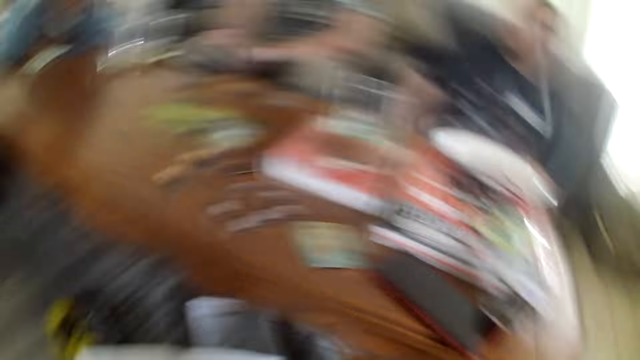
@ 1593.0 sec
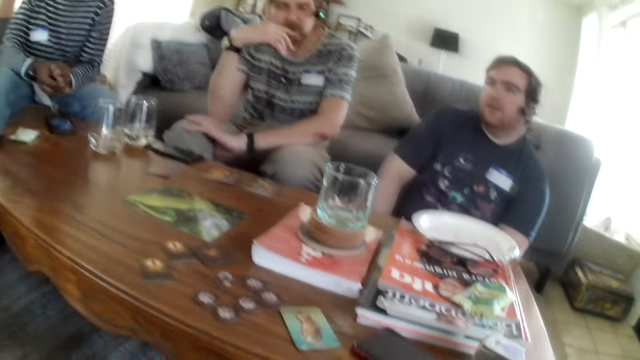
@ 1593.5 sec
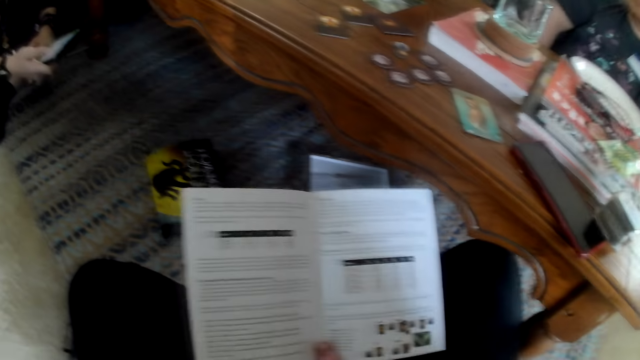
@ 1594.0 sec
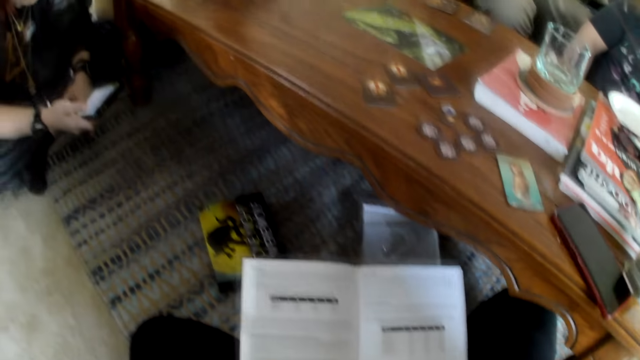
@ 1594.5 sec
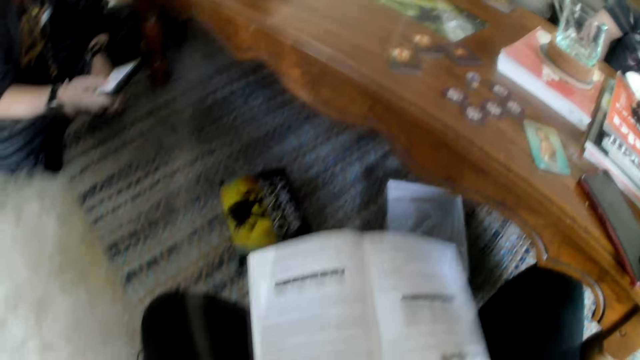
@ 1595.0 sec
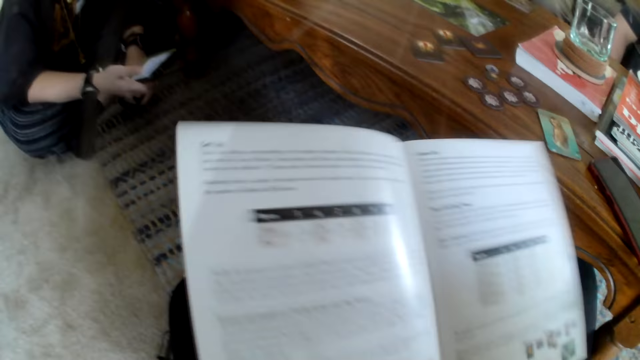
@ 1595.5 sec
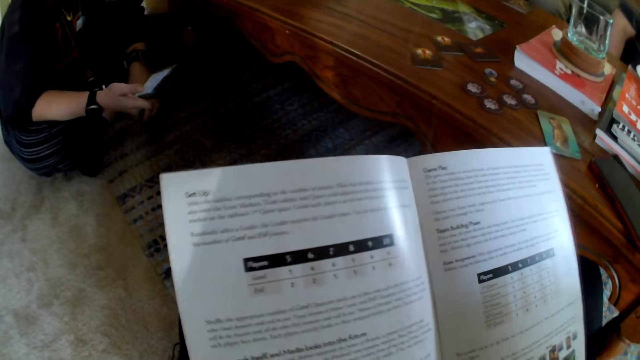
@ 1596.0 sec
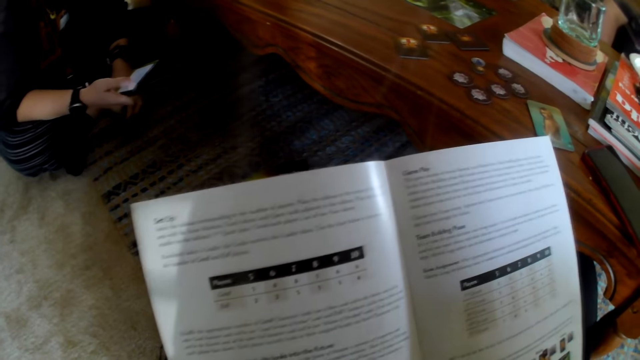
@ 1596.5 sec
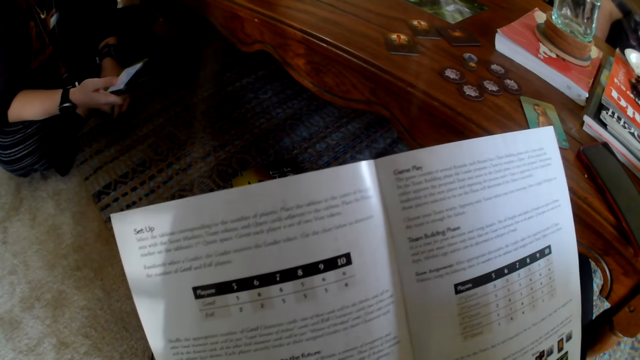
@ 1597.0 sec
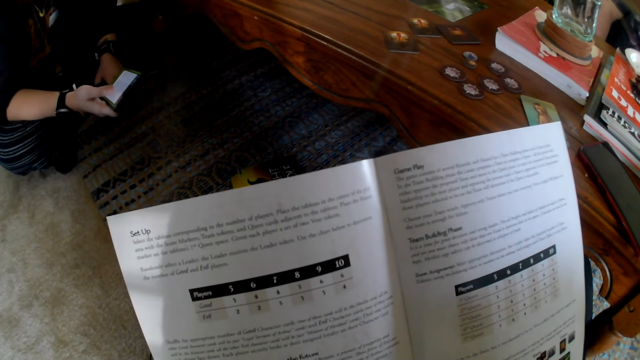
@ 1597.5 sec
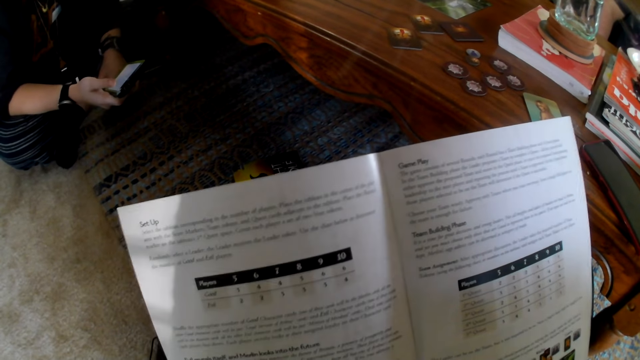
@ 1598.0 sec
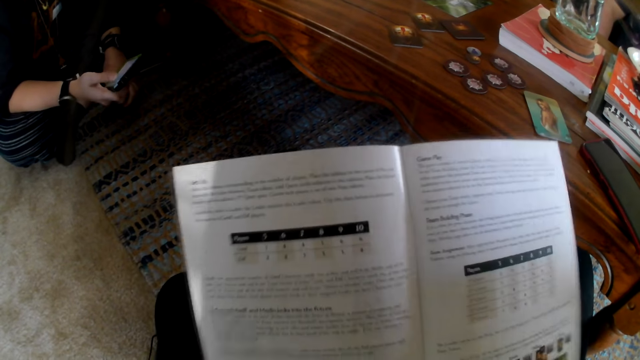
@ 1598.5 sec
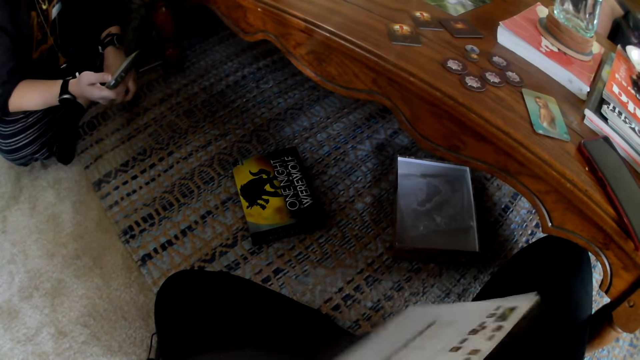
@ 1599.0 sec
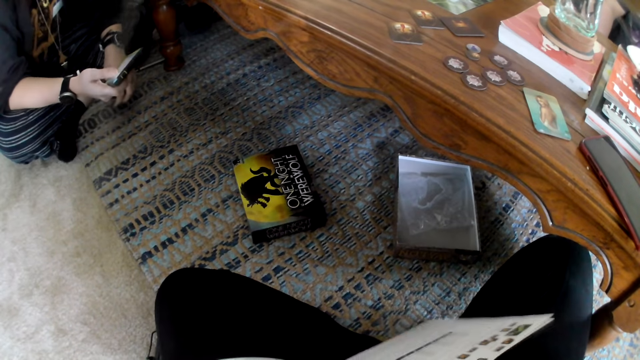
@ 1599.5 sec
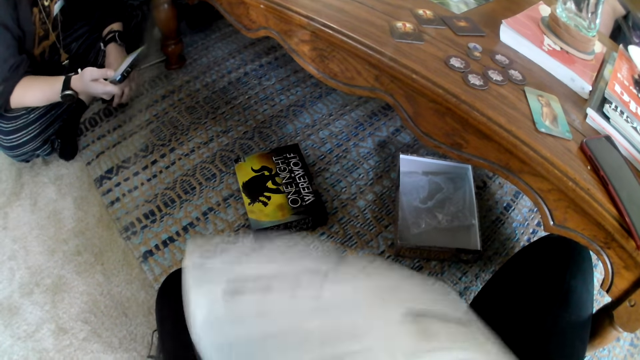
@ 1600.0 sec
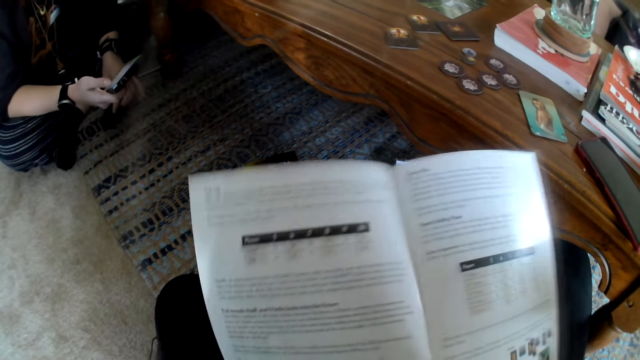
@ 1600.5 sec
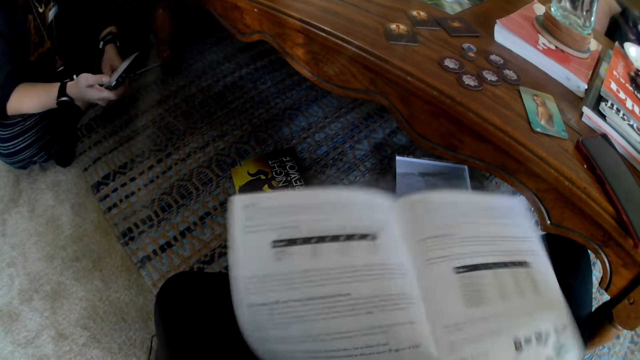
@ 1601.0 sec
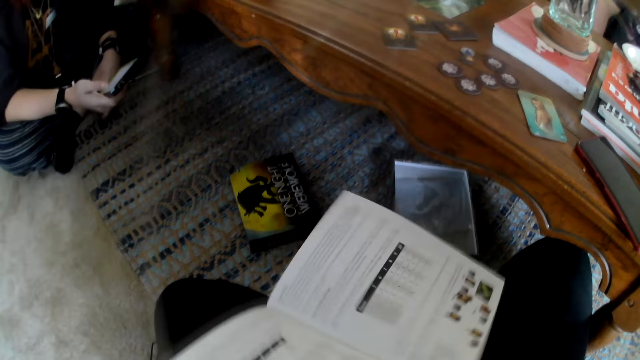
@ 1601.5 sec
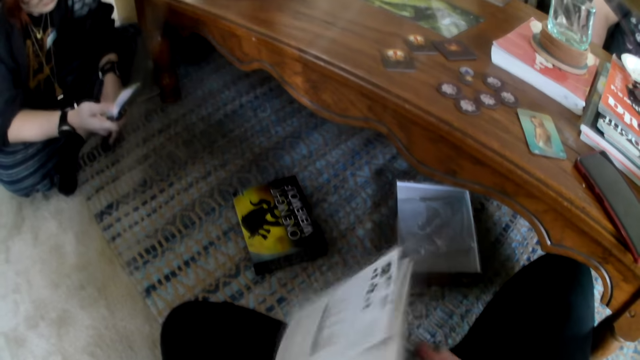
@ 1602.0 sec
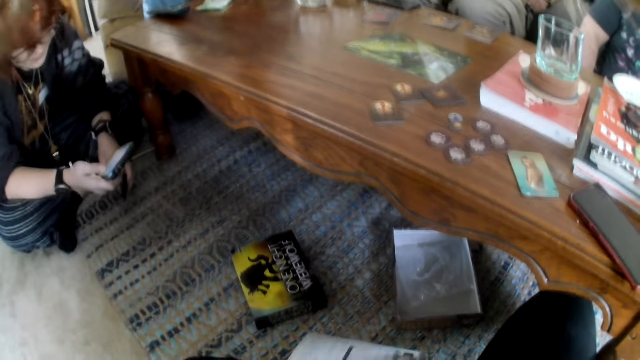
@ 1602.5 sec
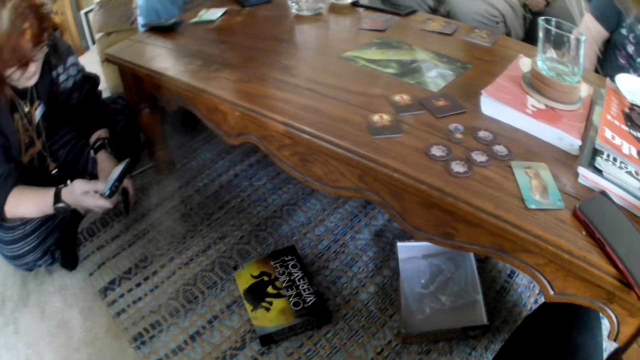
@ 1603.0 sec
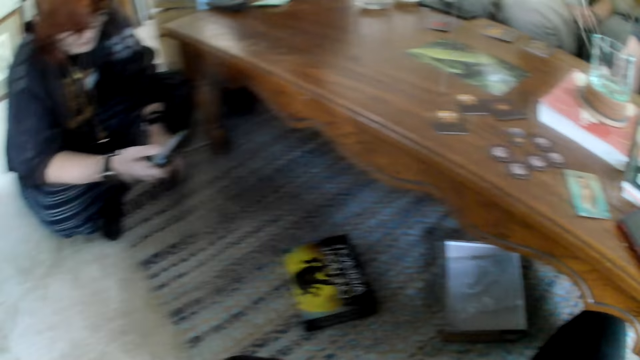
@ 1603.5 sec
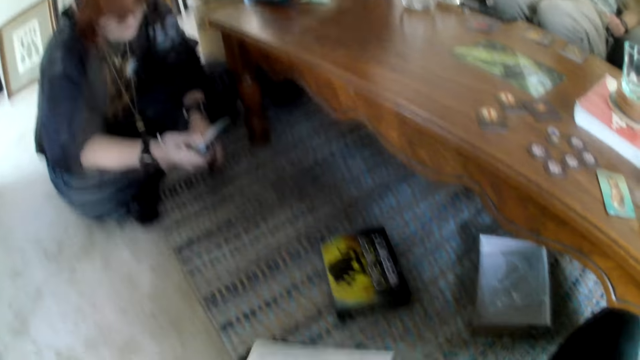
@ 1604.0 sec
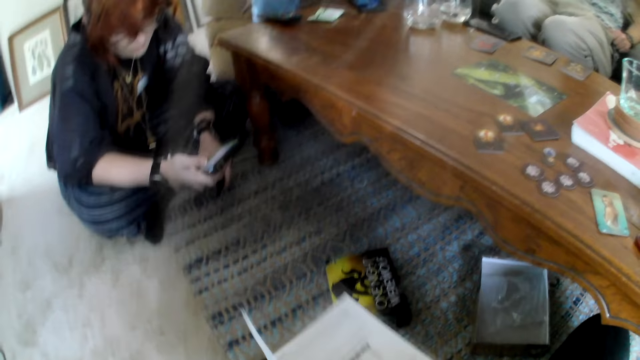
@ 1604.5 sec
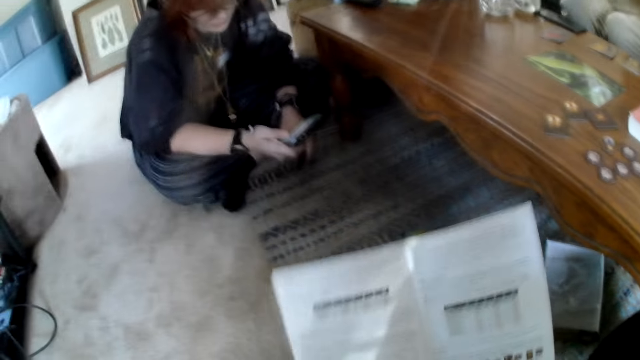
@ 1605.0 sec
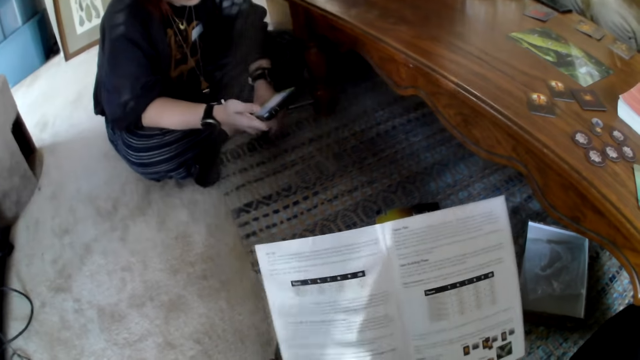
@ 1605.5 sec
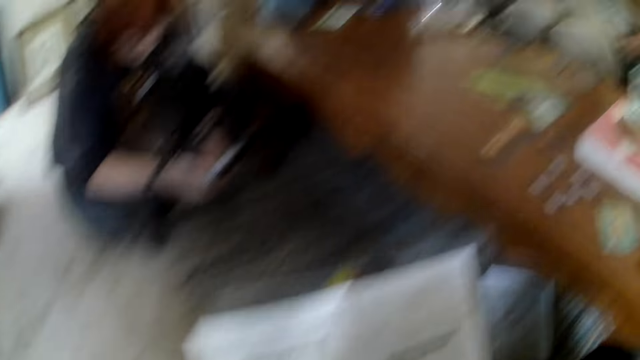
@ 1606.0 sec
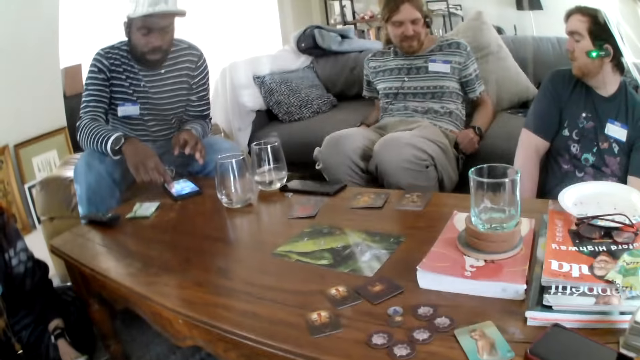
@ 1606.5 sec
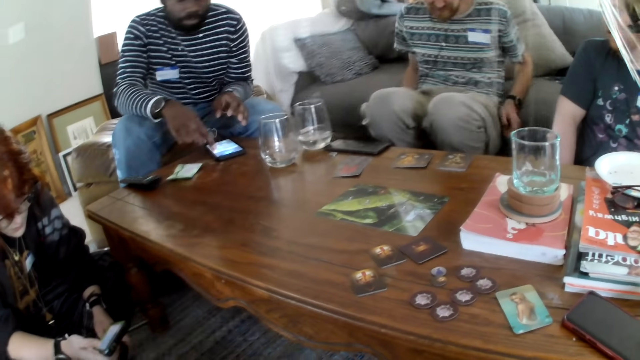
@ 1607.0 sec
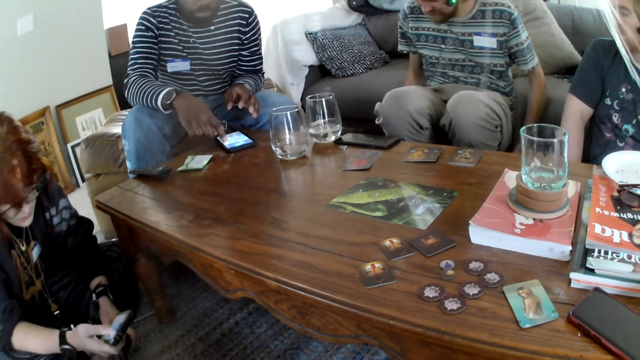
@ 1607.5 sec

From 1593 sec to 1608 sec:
The camera wearer looks around. A person picks up the phone. The camera wearer reads the book. A woman scrolls the phone. Another person talks. The camera wearer reads the book. They look around. They read the book.

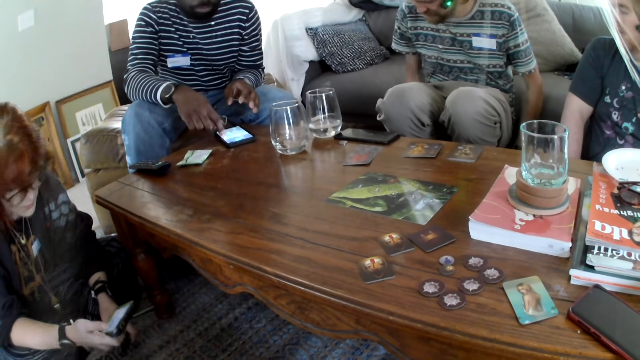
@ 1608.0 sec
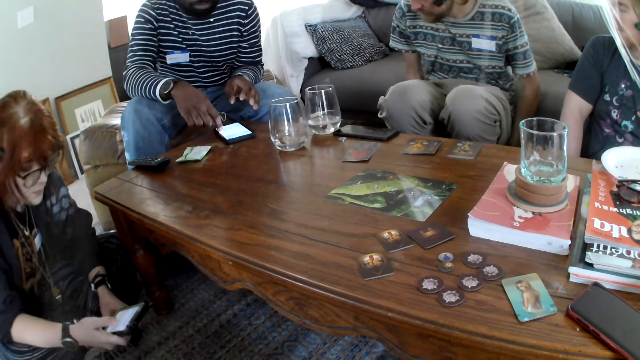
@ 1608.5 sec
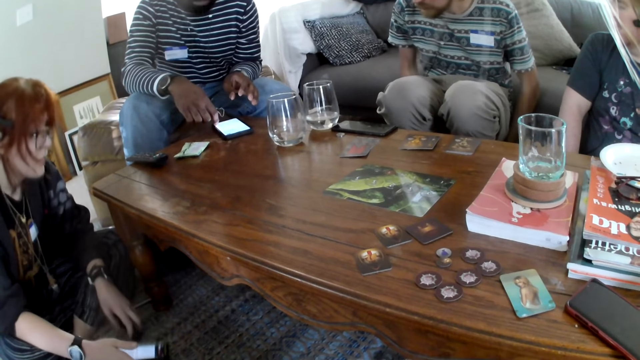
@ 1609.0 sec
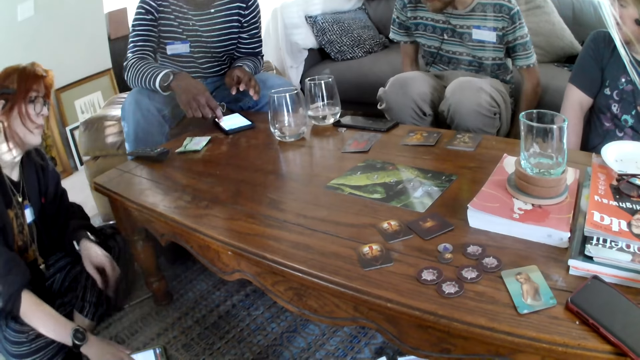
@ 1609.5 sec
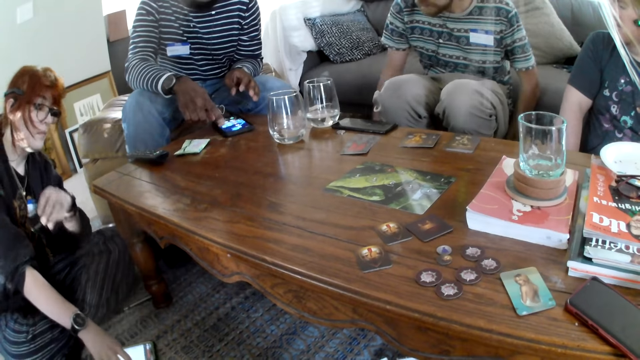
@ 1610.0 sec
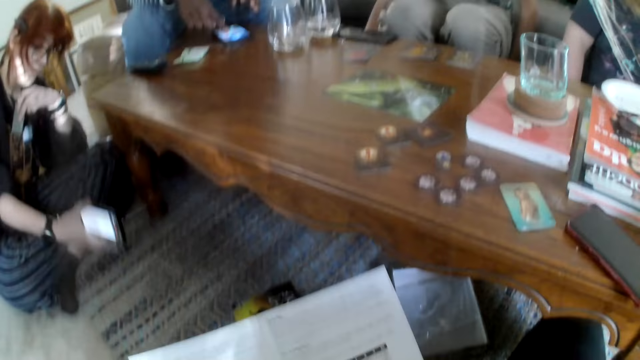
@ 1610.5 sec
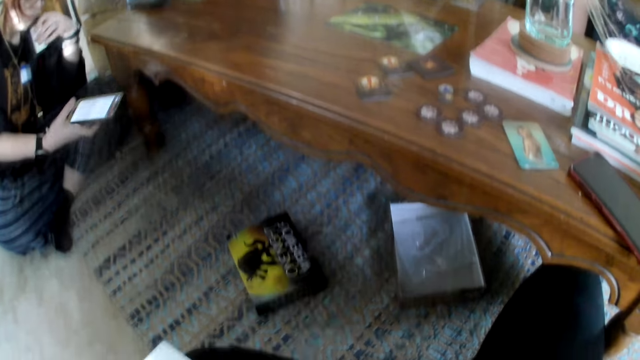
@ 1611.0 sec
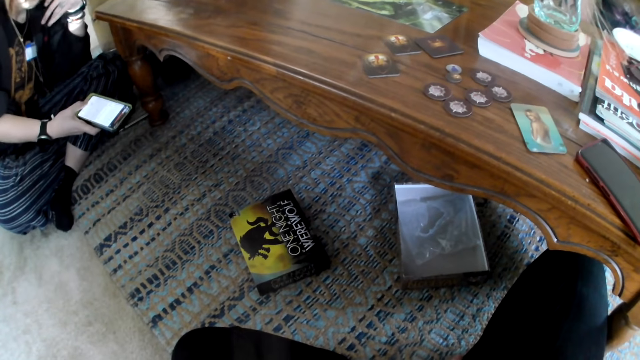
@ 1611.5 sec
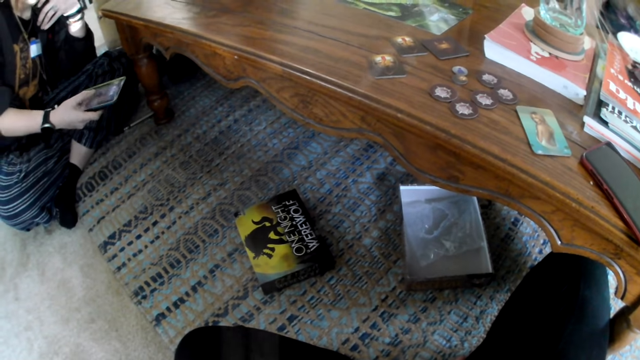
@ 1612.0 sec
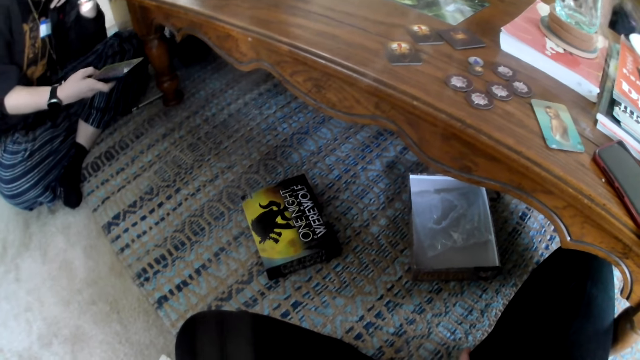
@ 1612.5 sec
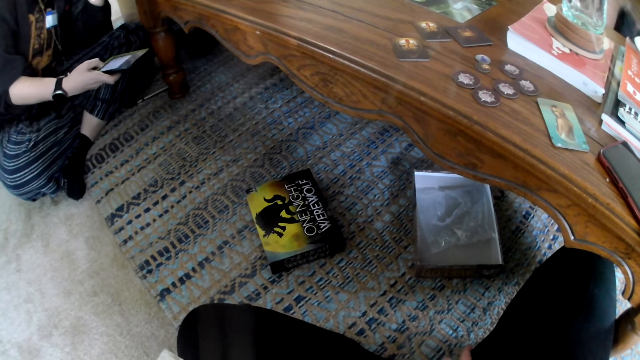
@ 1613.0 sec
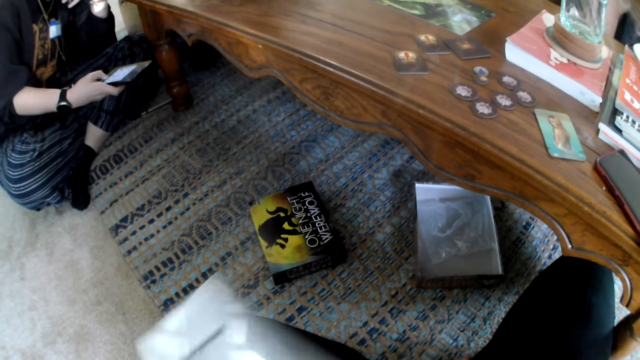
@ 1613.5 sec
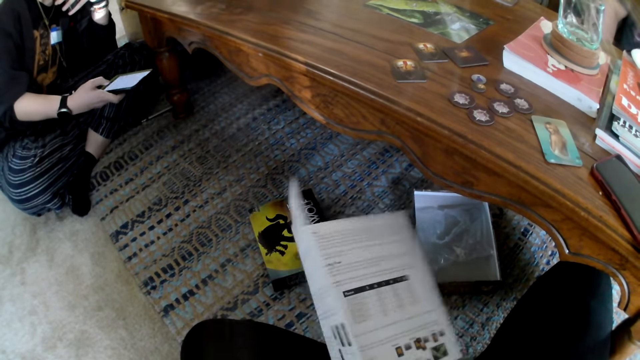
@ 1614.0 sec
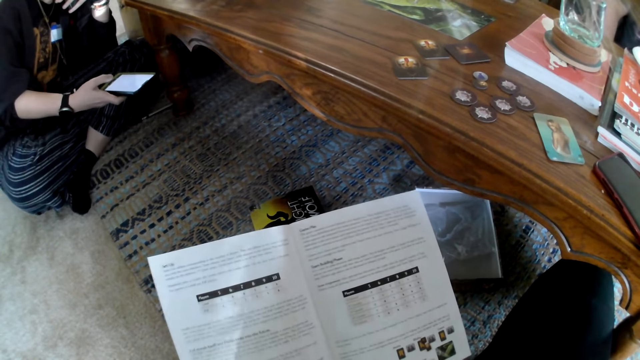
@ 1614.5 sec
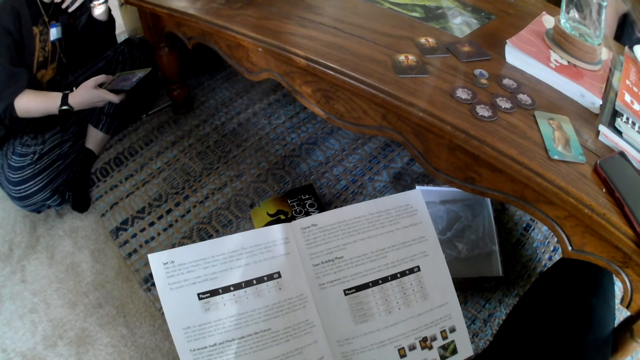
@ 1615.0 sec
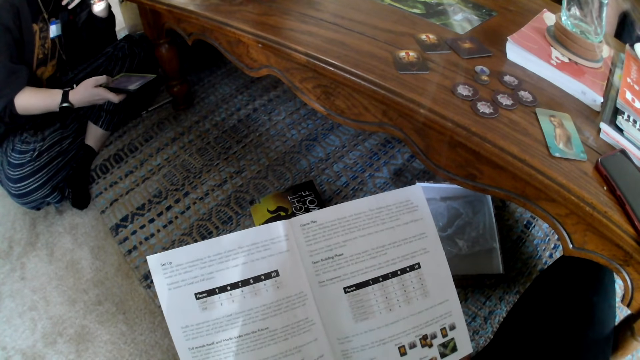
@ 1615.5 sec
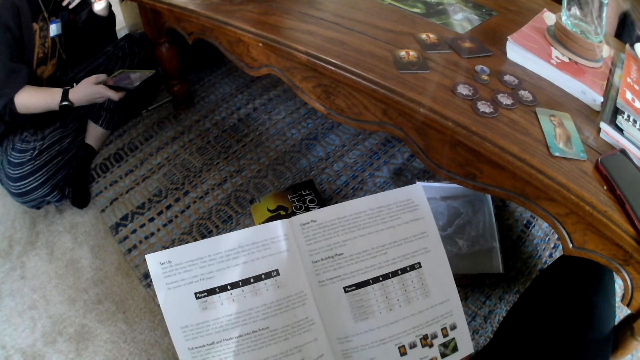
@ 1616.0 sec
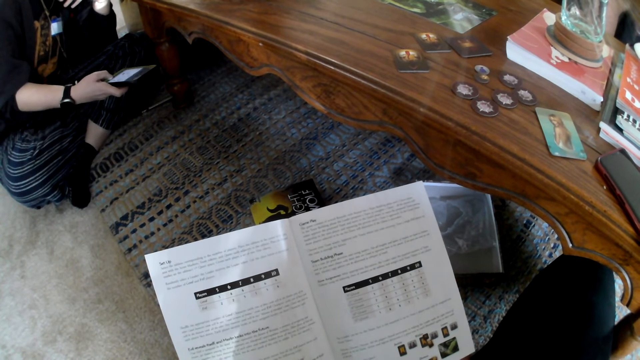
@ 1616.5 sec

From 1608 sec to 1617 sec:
The camera wearer looks around. A person talks. A woman scrolls the phone. The camera wearer reads the book. The person talks.
